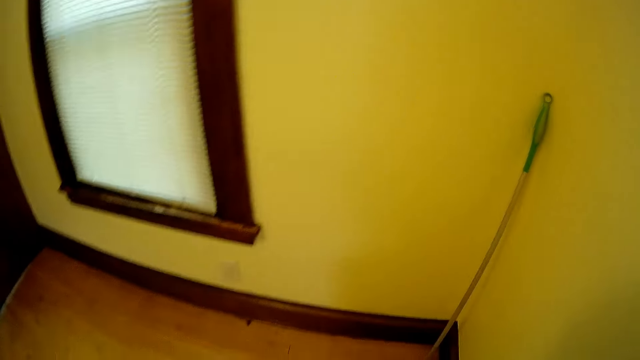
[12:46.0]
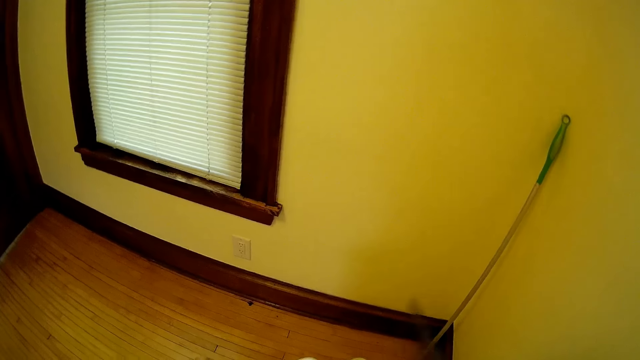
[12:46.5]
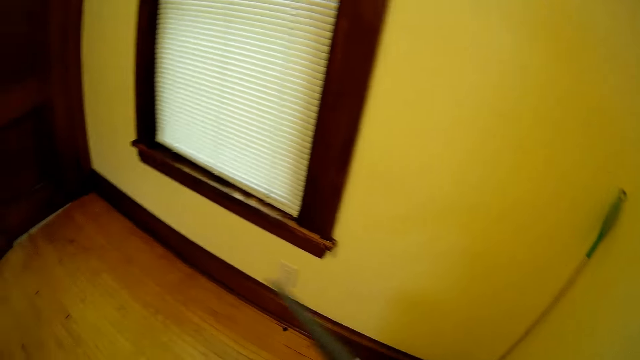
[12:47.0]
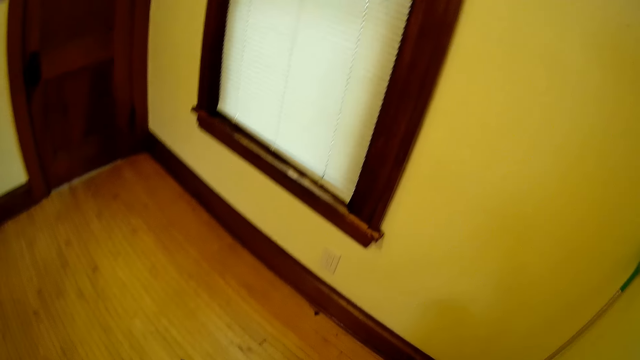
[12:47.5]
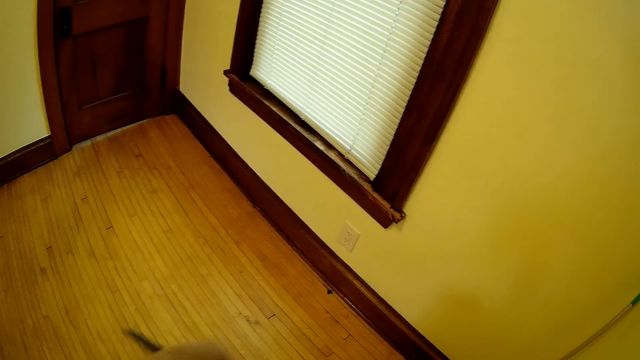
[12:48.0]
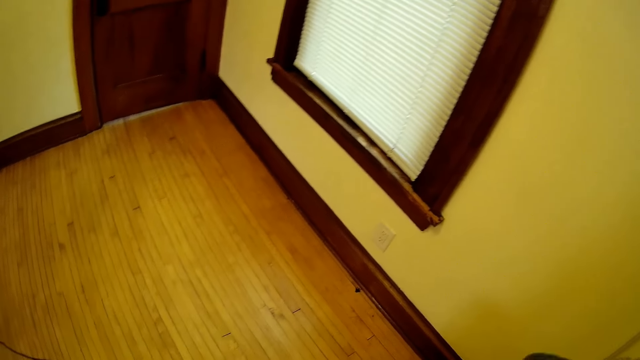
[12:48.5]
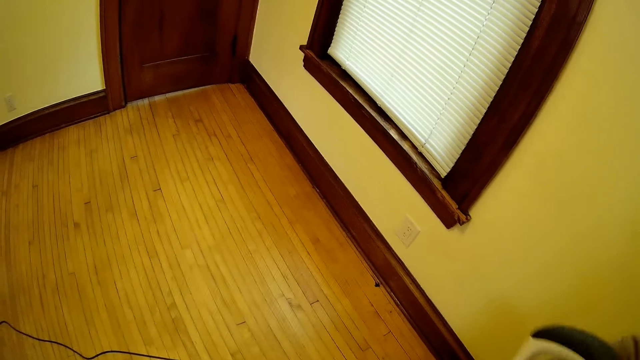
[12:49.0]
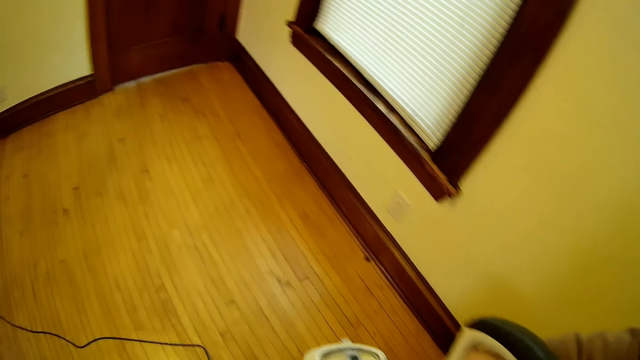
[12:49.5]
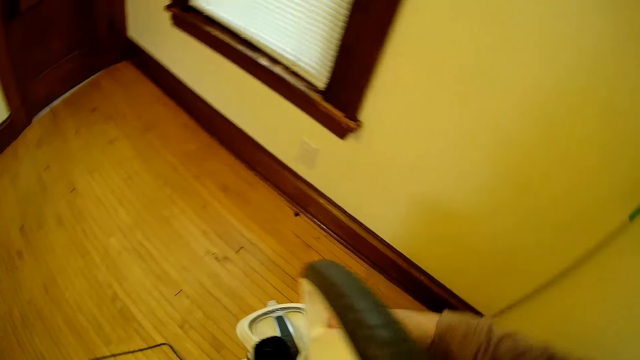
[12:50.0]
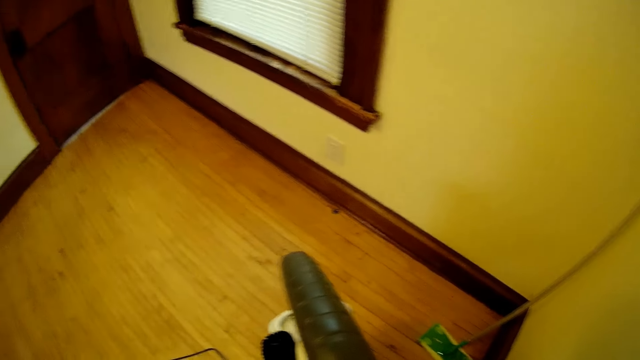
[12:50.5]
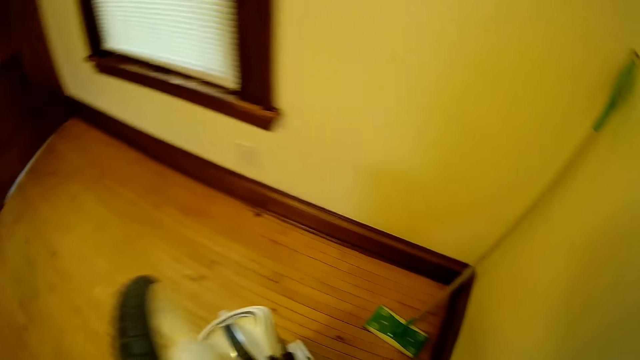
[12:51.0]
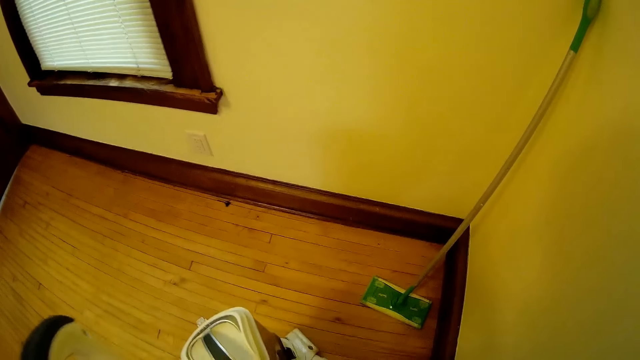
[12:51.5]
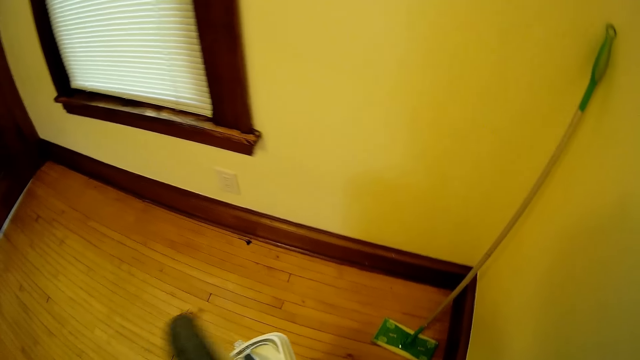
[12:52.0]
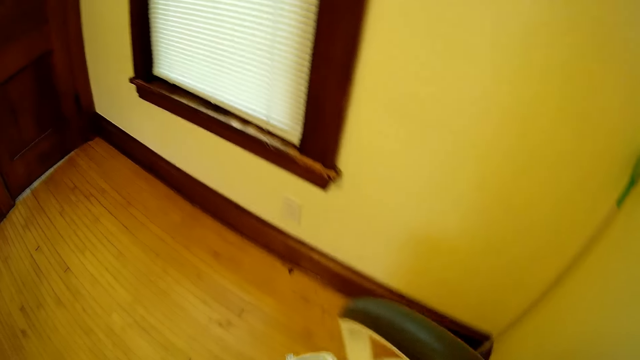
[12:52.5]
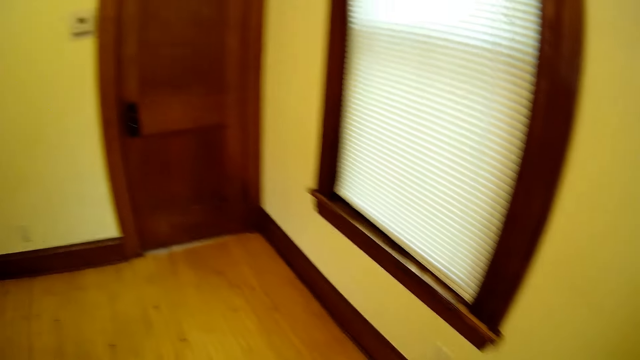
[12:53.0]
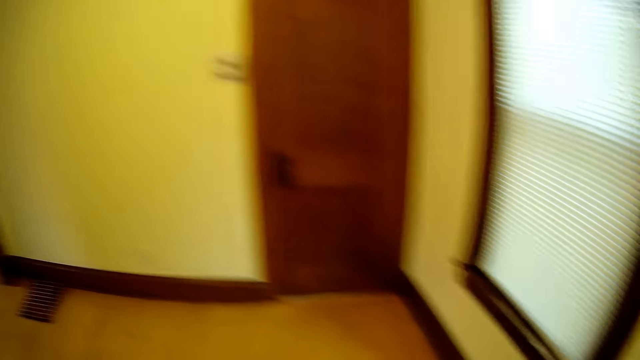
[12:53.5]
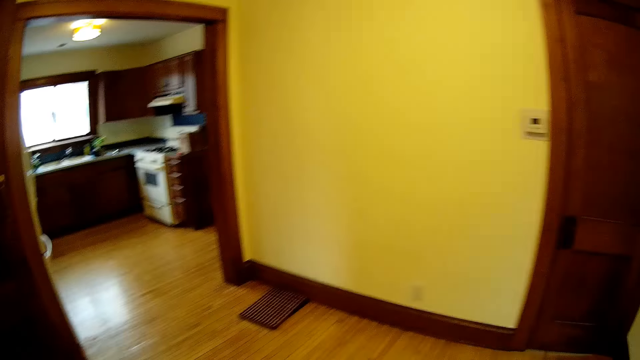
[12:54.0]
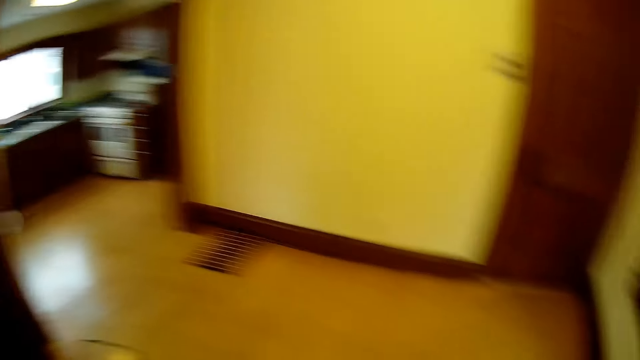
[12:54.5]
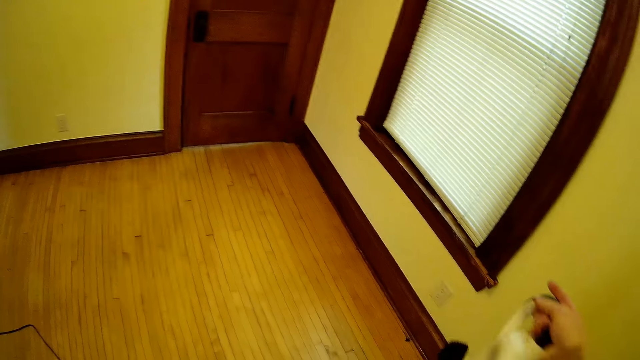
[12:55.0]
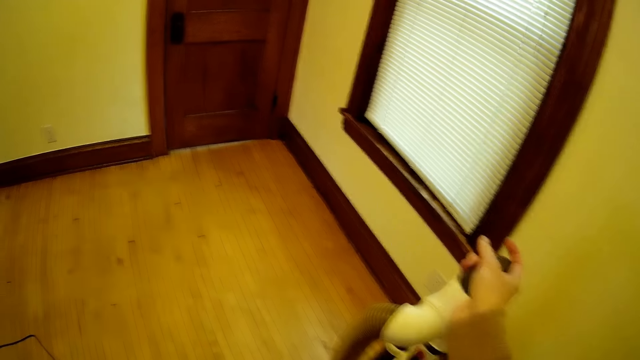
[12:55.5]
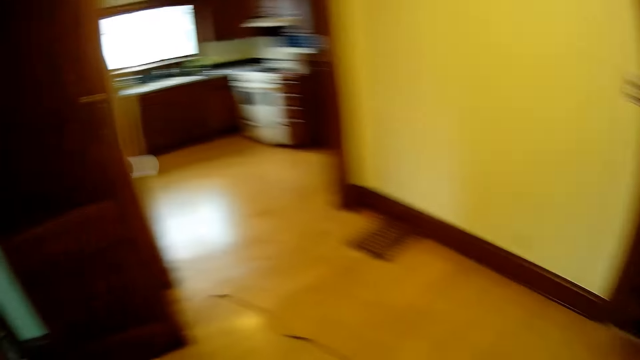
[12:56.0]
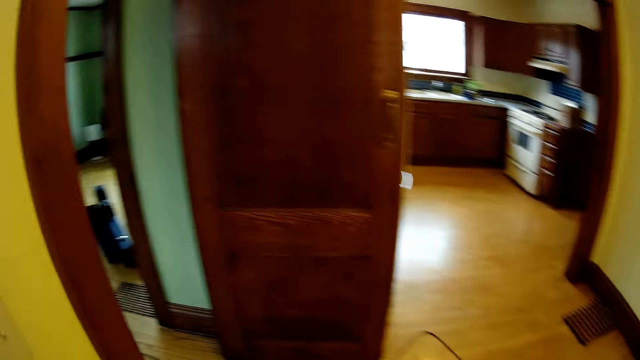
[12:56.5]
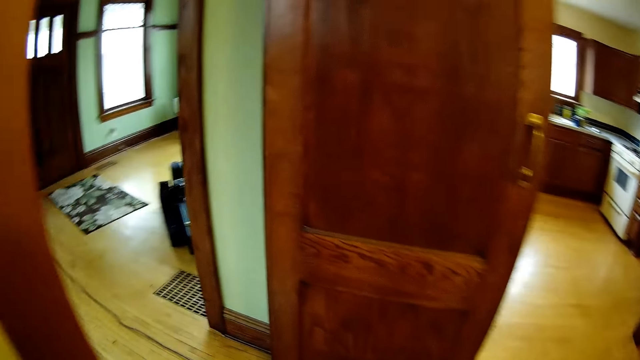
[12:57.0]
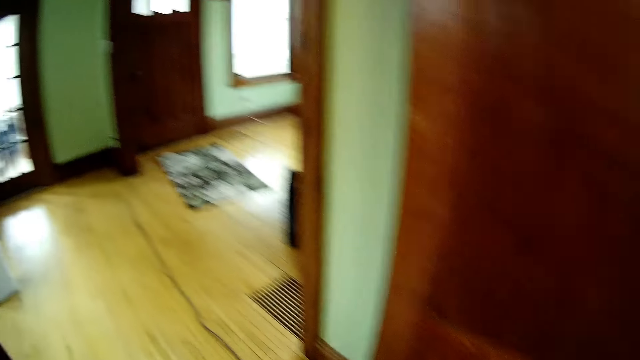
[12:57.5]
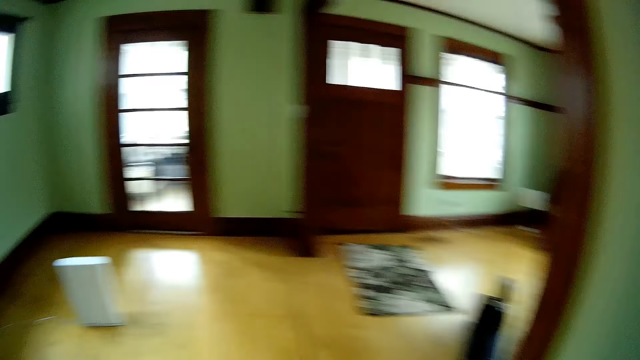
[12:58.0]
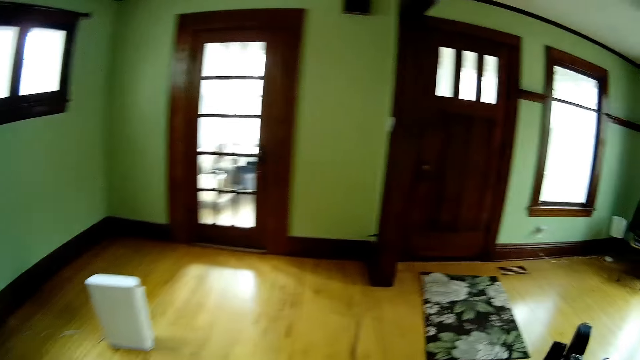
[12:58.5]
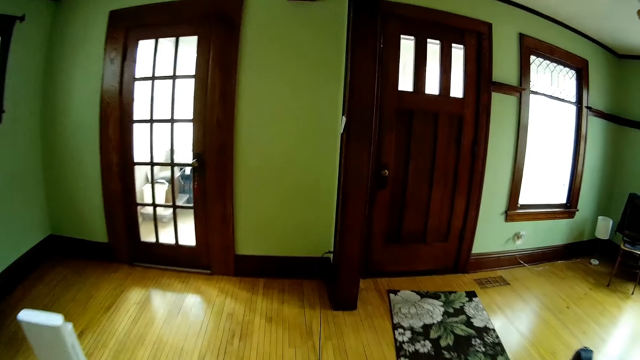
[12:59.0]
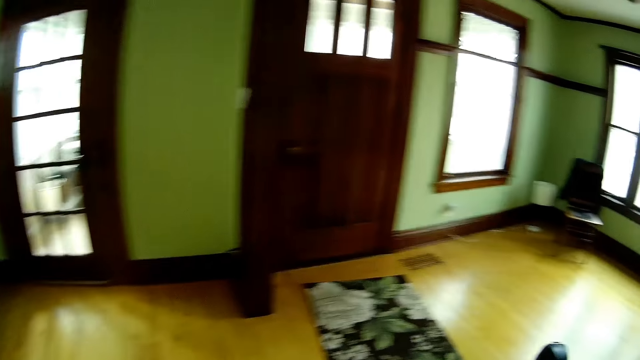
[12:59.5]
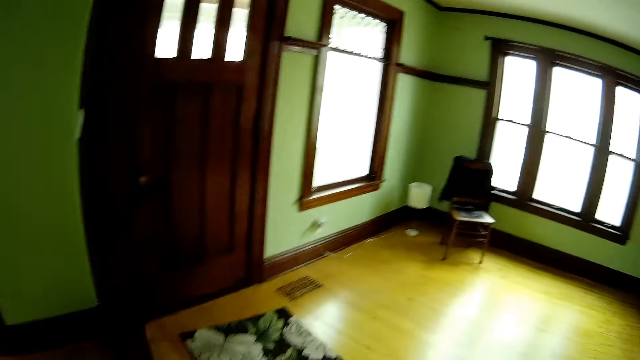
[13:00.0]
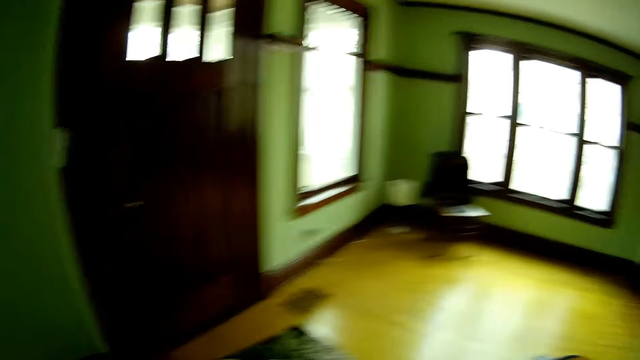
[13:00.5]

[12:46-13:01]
The camera wearer vacuums the floor. He holds the electric broom with his right hand. He moves the vacuum pipe. He pushes the electric broom with his right hand. He walks into a room.

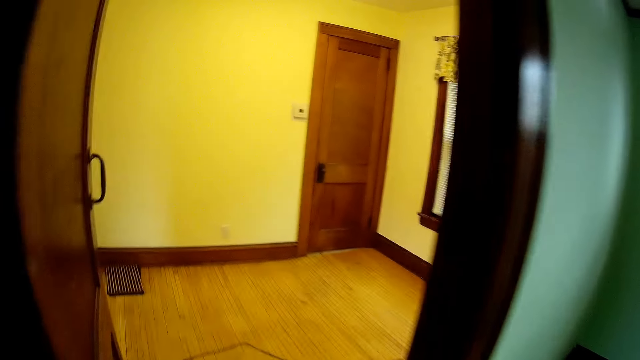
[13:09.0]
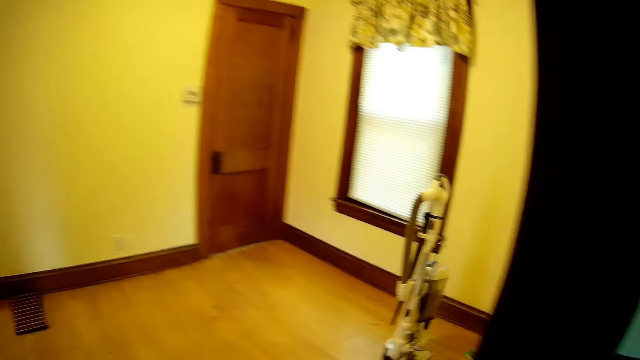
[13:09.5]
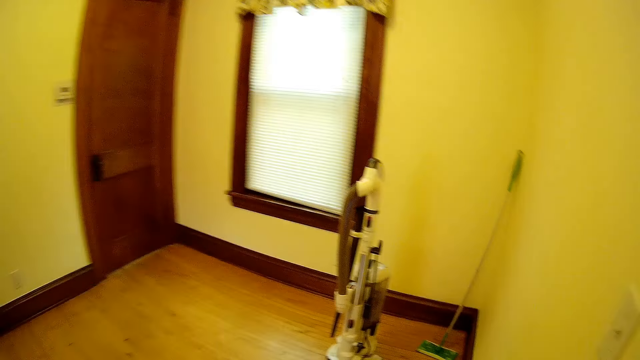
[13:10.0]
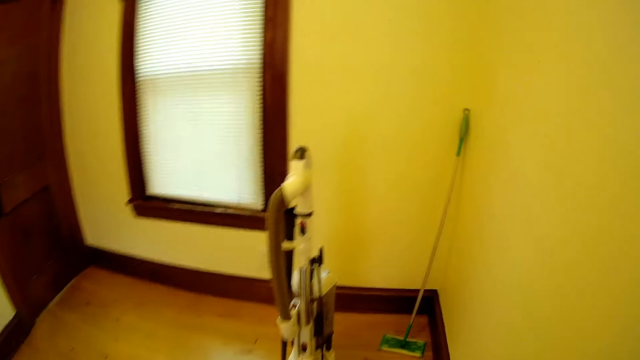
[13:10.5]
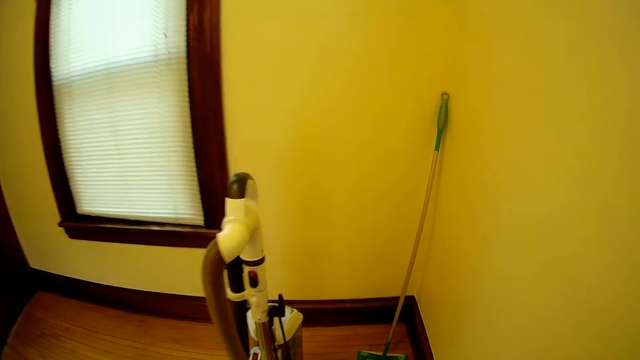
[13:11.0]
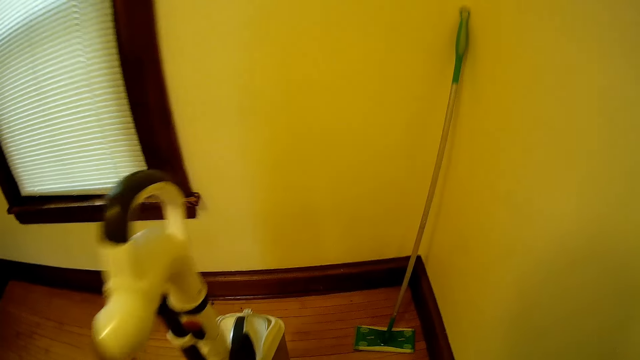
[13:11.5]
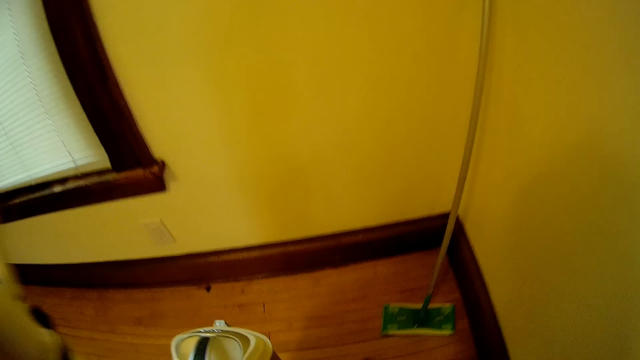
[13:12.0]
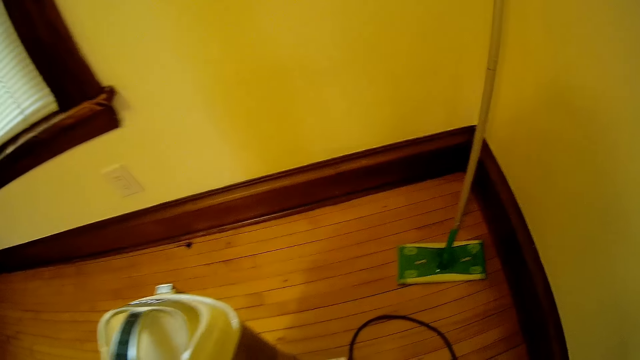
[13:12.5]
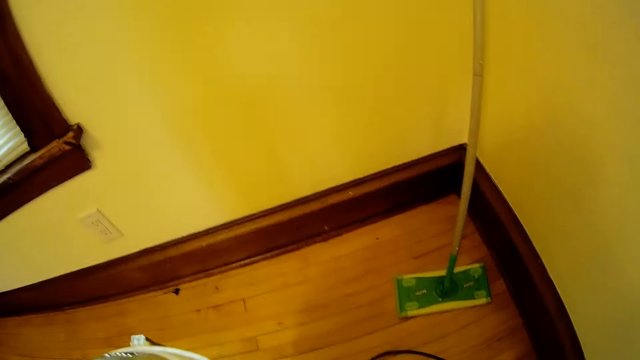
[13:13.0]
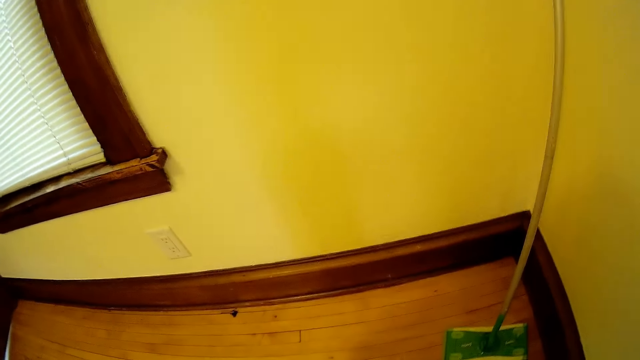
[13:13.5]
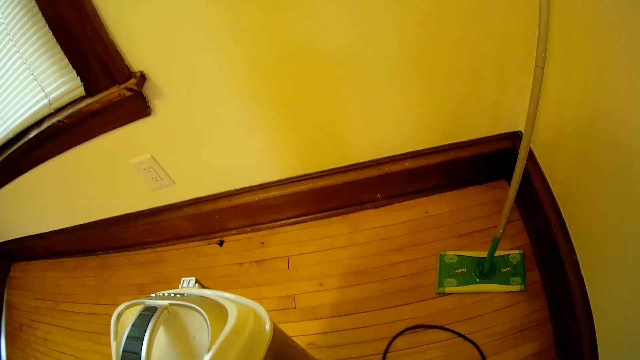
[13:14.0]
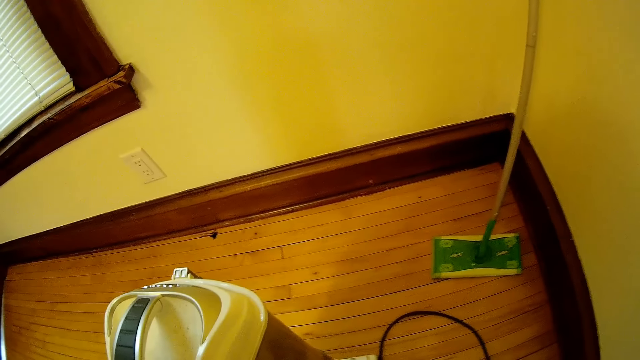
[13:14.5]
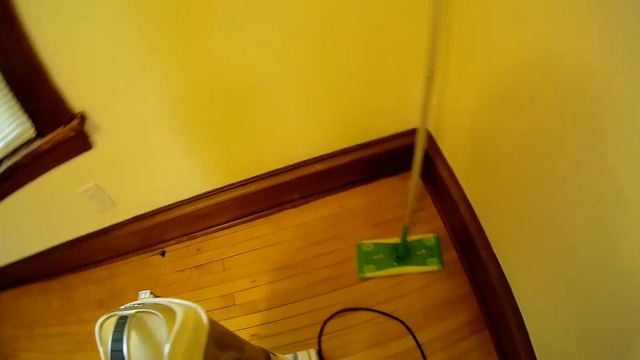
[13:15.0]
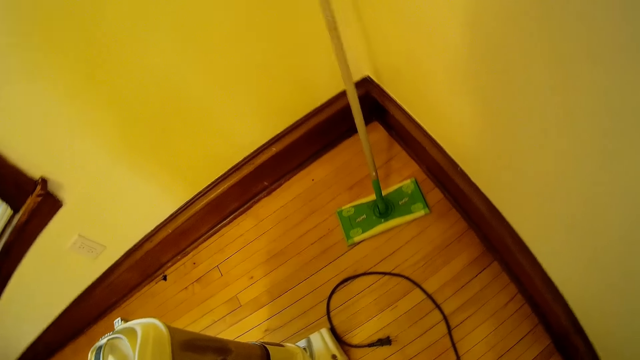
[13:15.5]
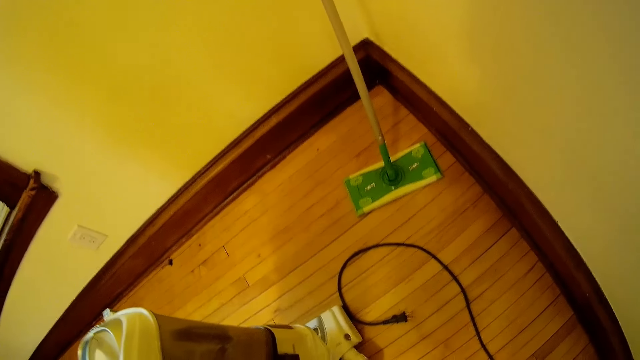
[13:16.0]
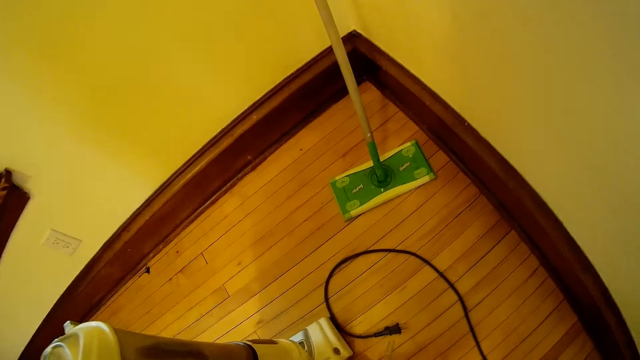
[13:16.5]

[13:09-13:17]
The camera wearer walks out of the room into the corridor. He touches the electric broom with his right hand.
